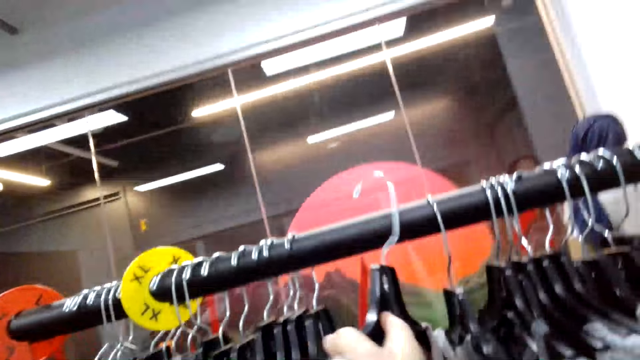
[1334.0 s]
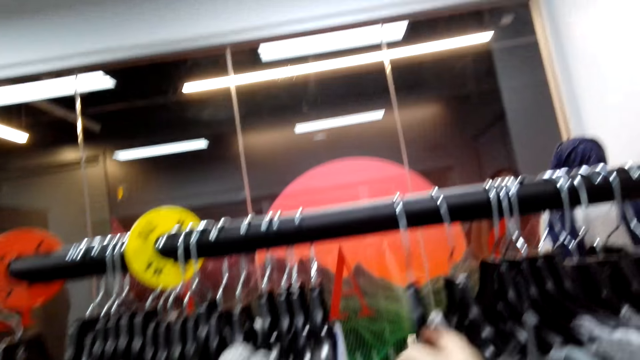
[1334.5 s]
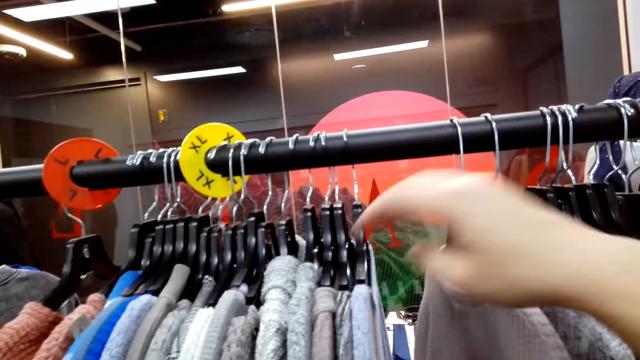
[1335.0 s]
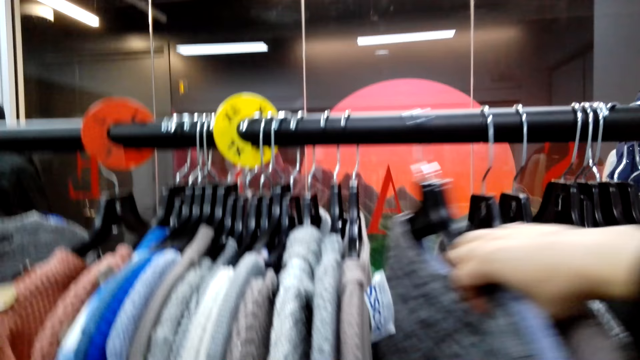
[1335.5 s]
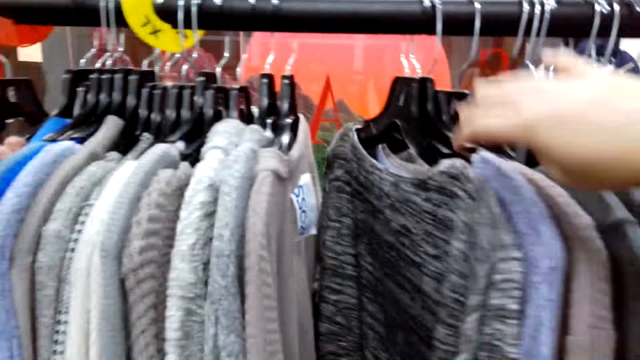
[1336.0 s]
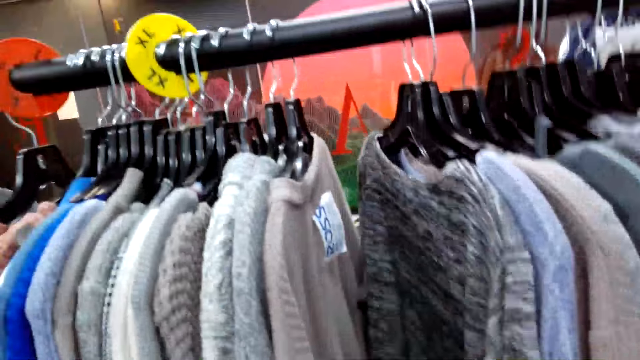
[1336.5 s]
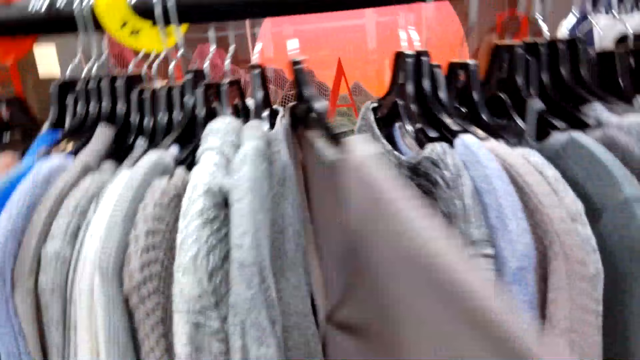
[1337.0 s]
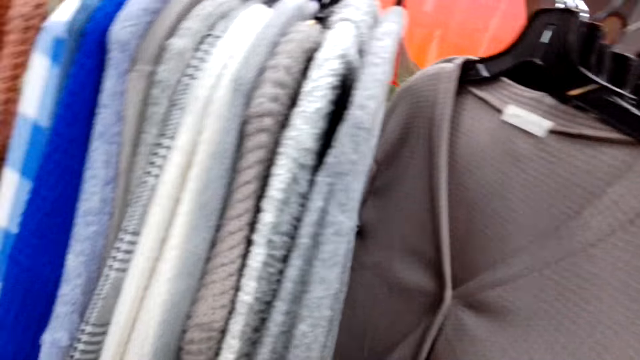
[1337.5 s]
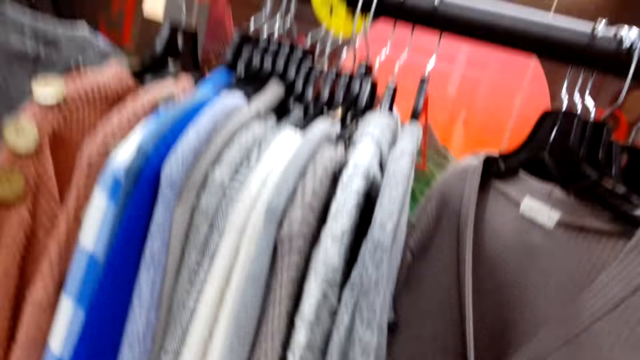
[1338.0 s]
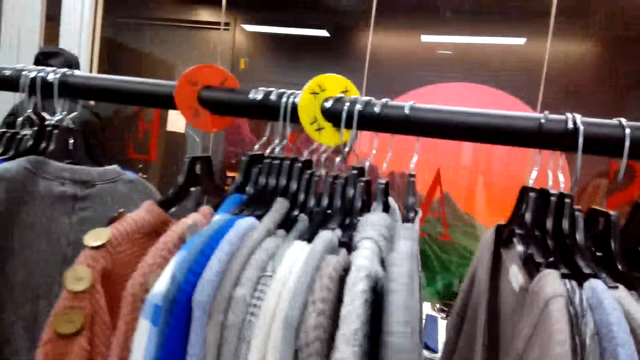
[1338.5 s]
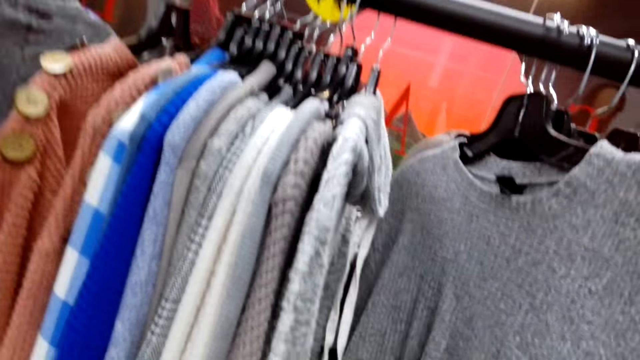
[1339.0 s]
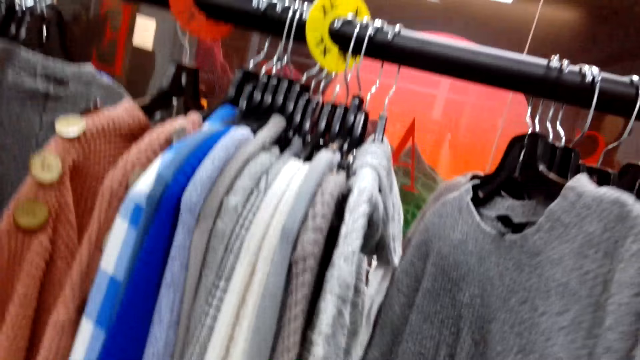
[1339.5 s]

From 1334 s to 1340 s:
The camera wearer holds clothes. They place the sweater on the rack. They flip through the sweater and move the clothes on the cloth rack.

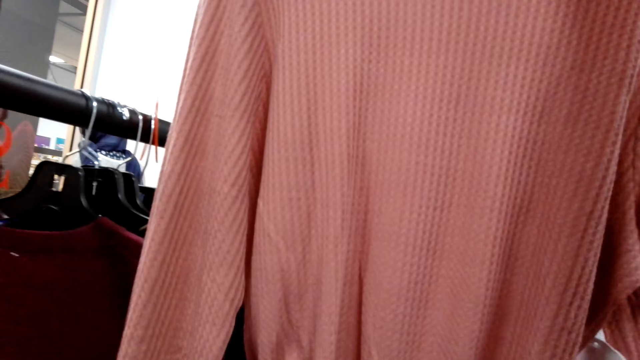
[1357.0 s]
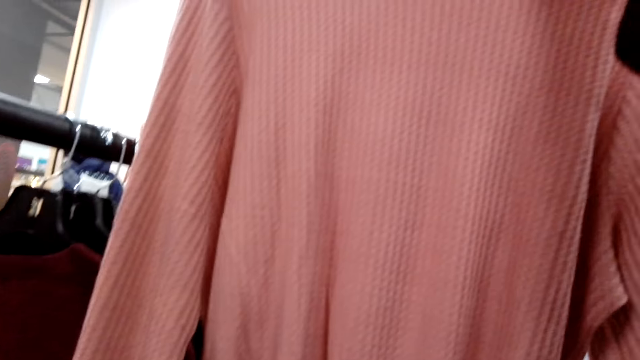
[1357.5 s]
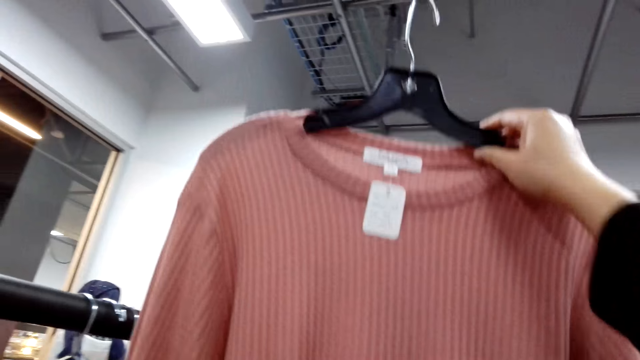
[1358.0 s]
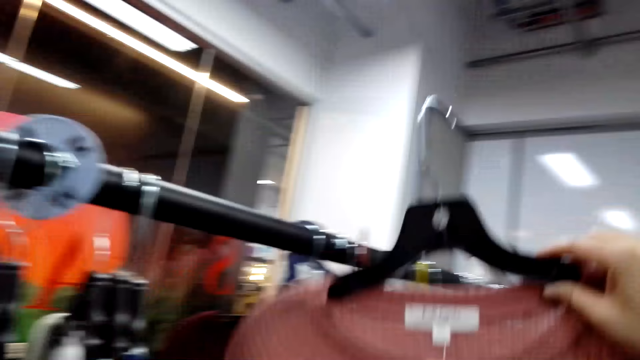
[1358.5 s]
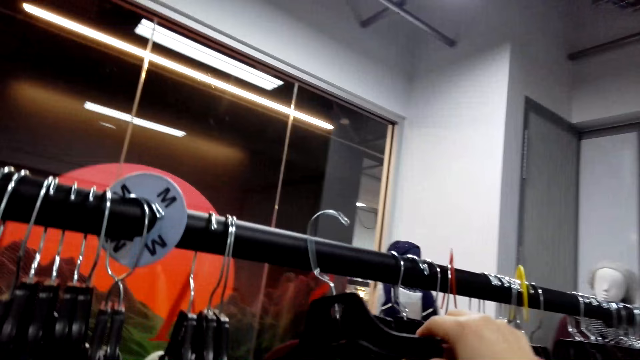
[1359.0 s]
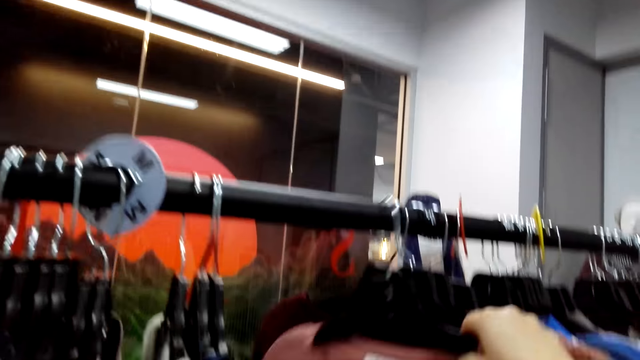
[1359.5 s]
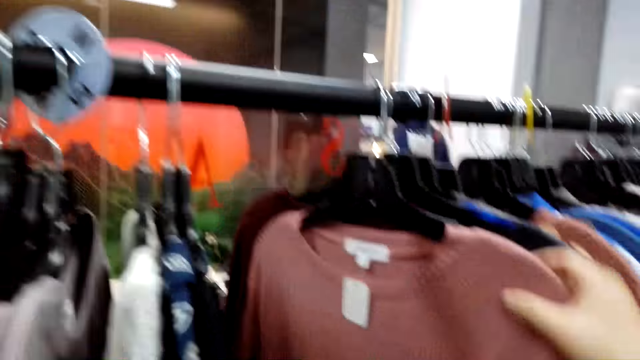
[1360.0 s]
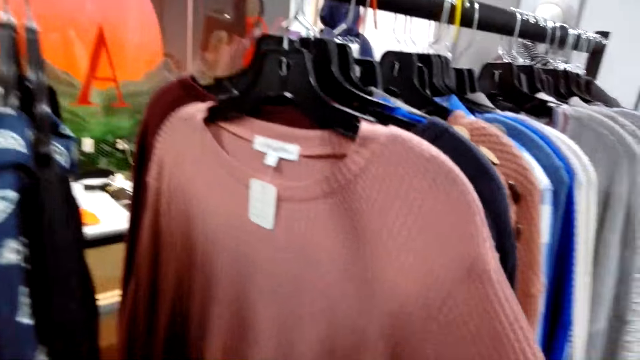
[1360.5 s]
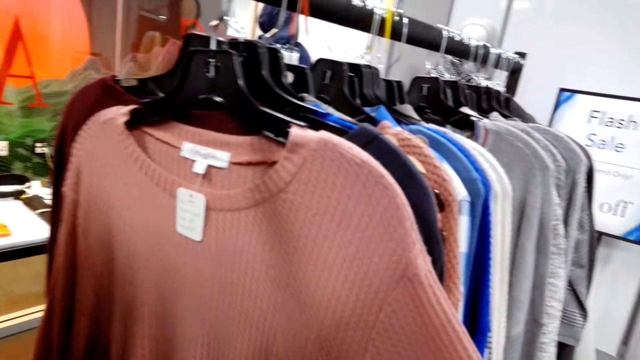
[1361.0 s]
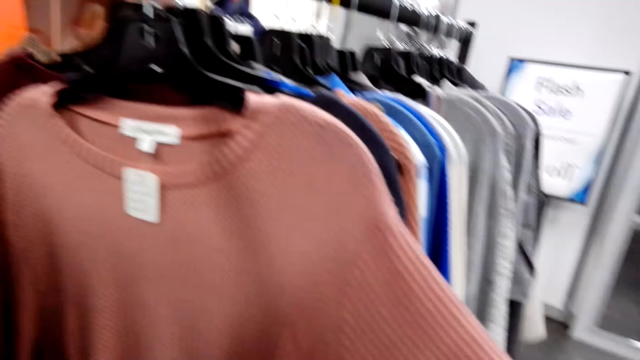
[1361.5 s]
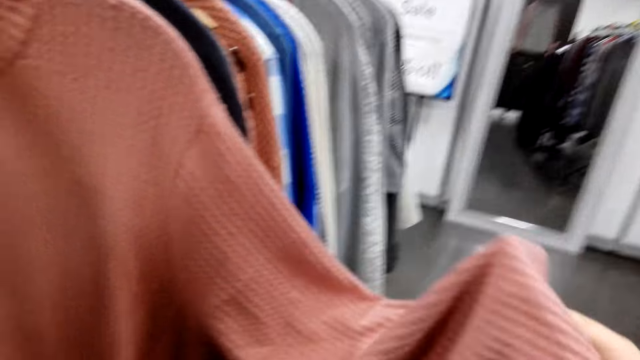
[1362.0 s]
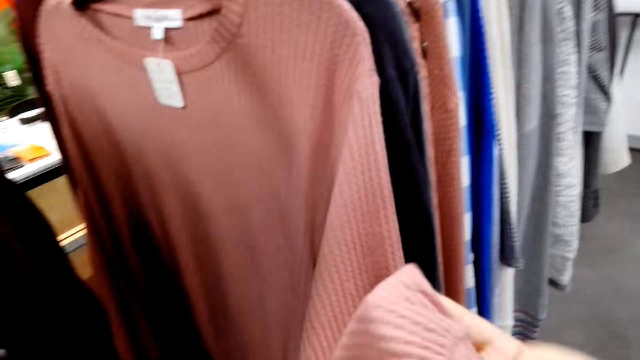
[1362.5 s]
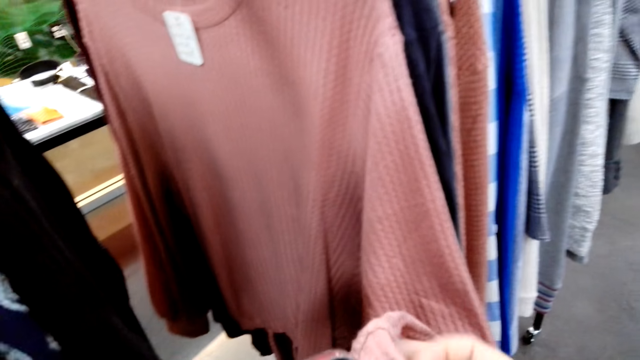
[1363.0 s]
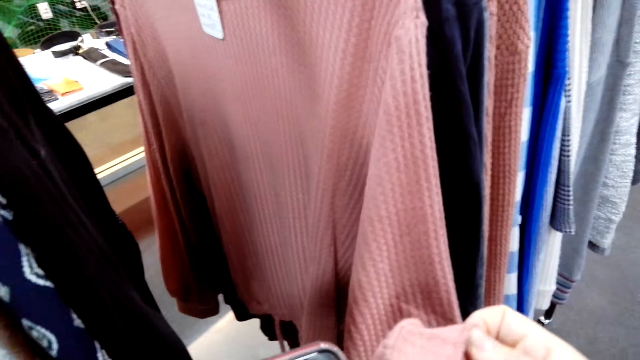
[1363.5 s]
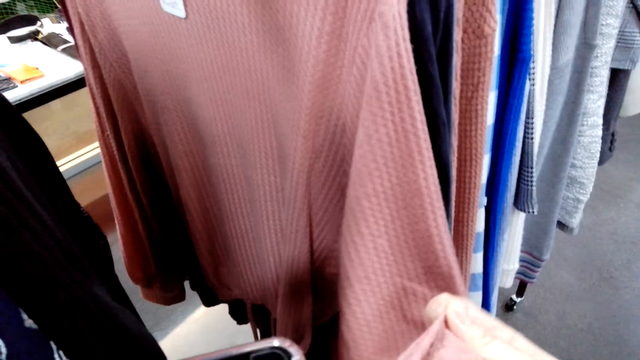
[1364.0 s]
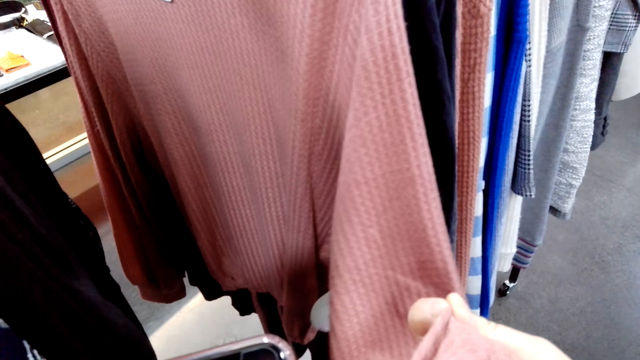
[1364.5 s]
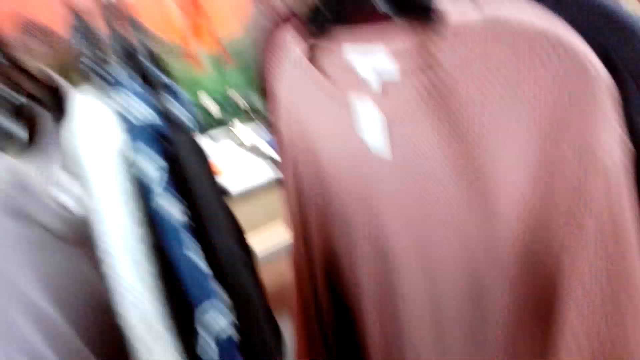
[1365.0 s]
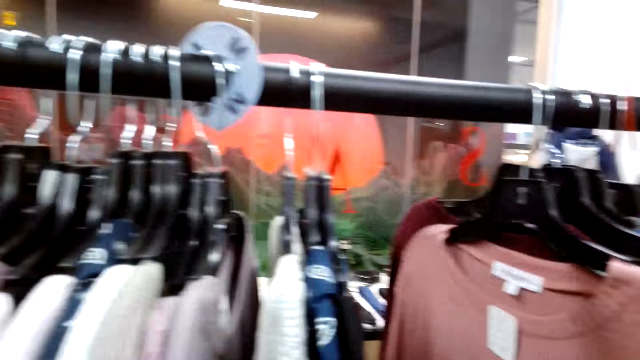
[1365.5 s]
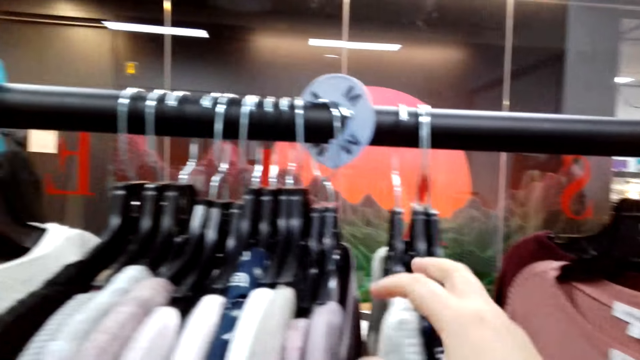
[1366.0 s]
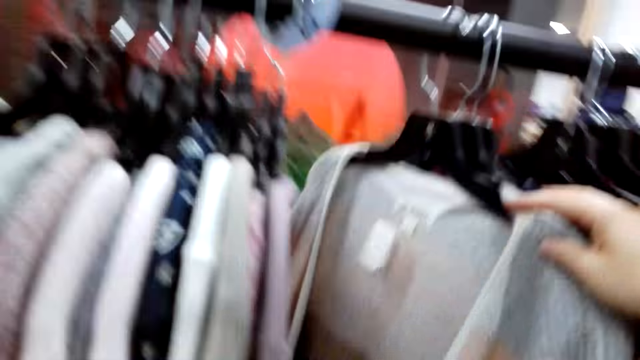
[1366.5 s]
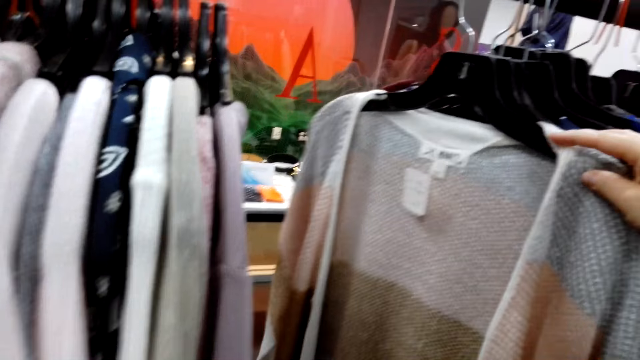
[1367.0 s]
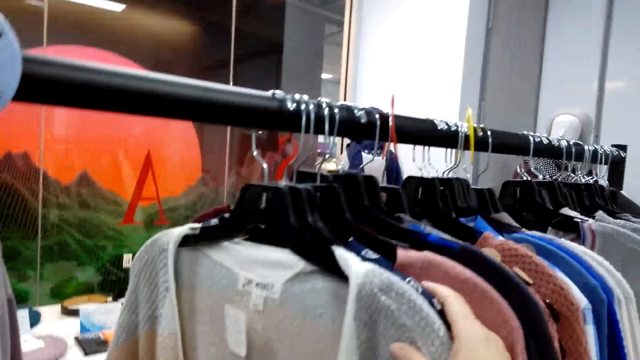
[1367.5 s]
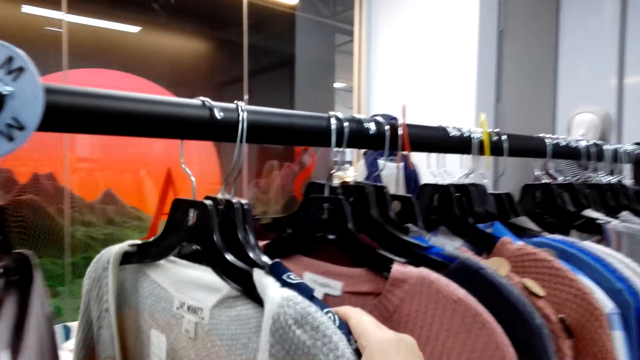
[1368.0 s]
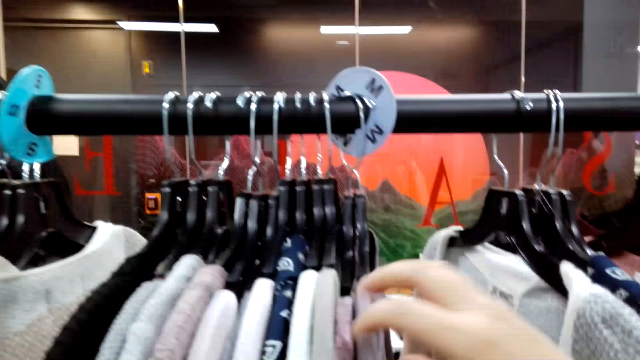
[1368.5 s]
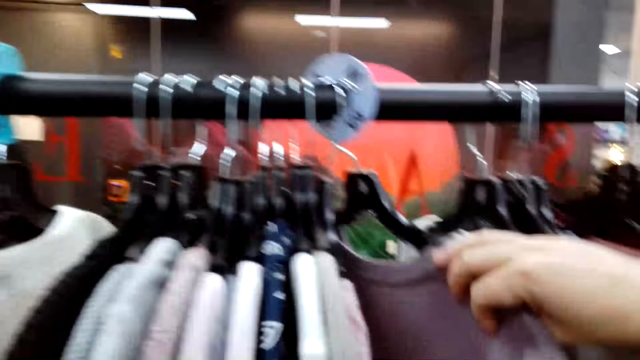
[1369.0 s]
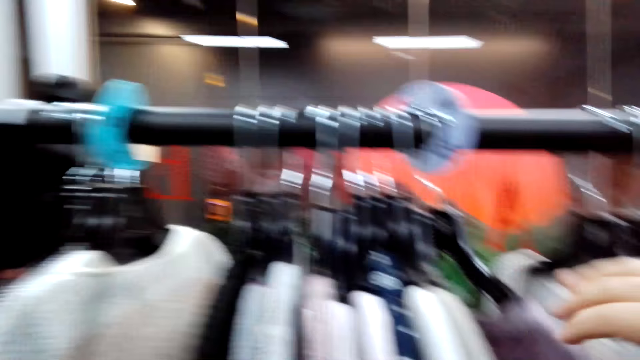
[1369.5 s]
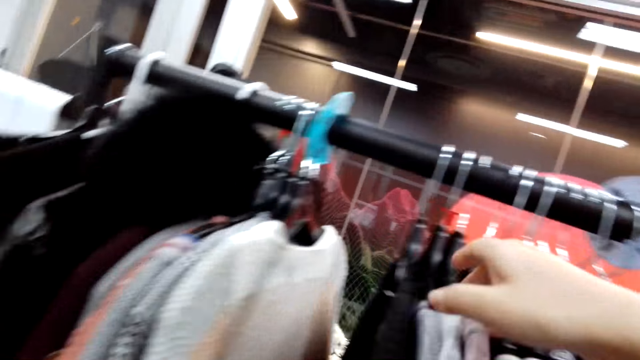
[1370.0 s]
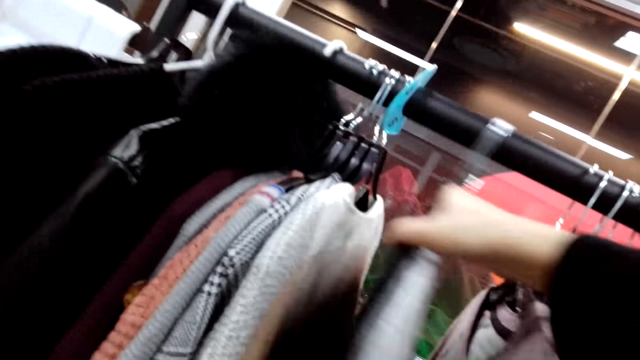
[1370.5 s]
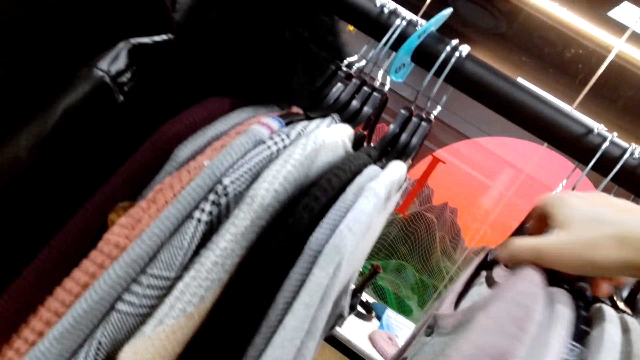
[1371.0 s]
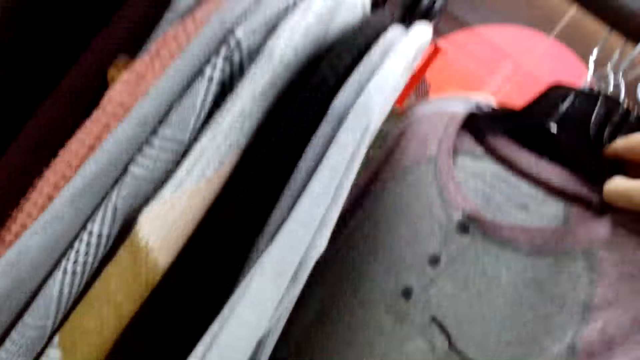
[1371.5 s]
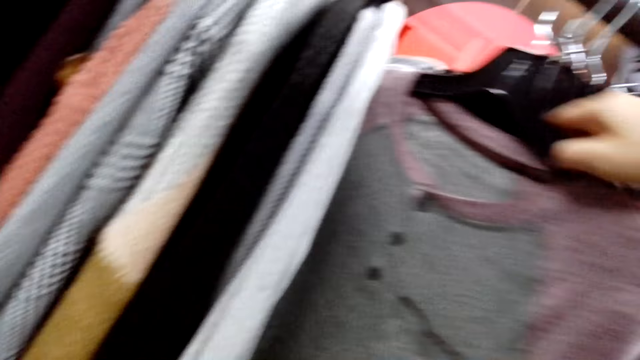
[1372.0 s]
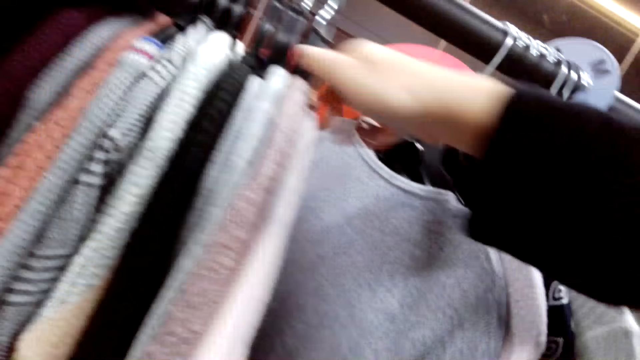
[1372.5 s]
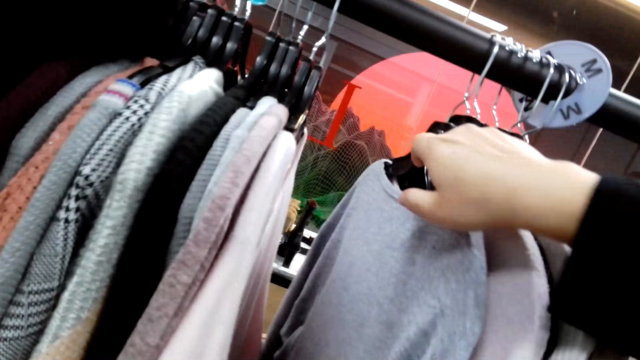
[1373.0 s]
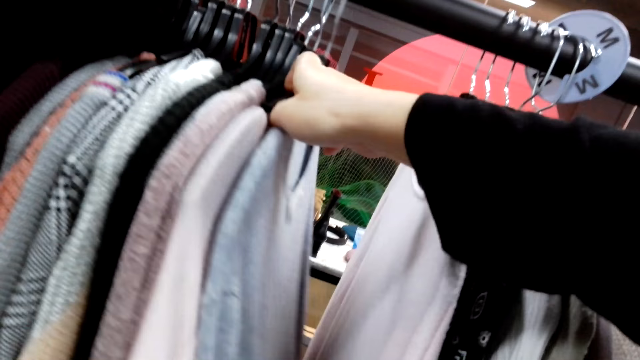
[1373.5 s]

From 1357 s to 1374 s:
The camera wearer holds the cloth. They place a sweater on the rack. They check the sweater. They touch clothes. They push the sweaters and flip through the sweater.
